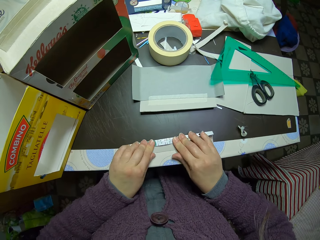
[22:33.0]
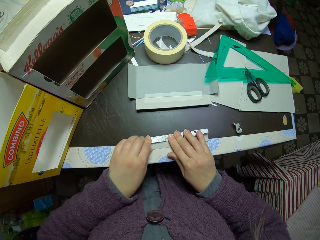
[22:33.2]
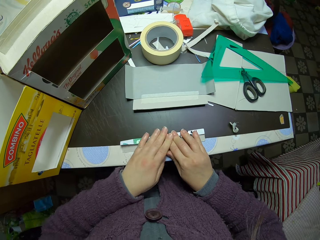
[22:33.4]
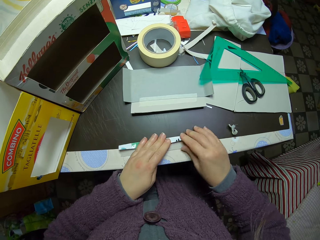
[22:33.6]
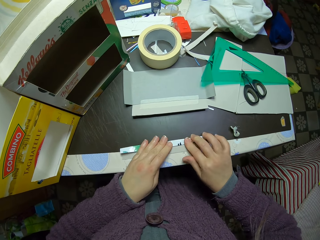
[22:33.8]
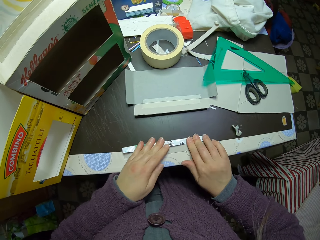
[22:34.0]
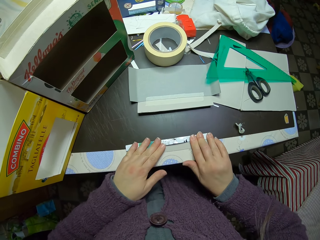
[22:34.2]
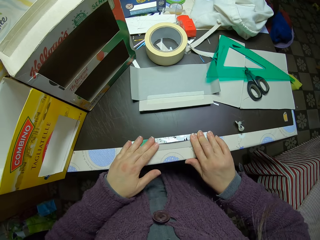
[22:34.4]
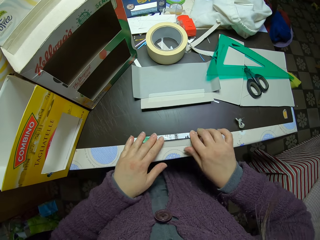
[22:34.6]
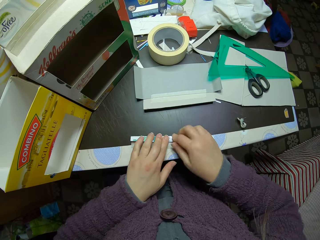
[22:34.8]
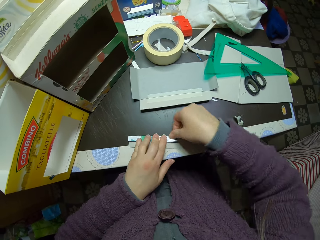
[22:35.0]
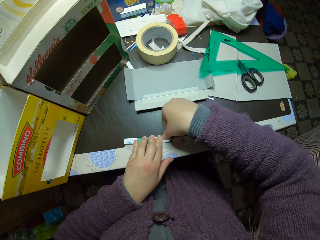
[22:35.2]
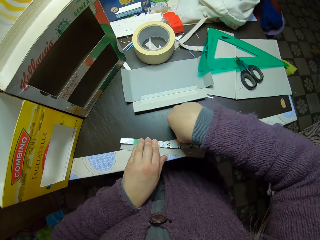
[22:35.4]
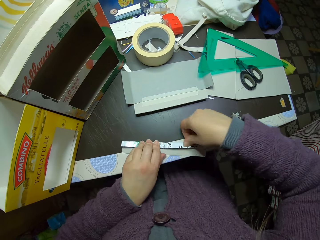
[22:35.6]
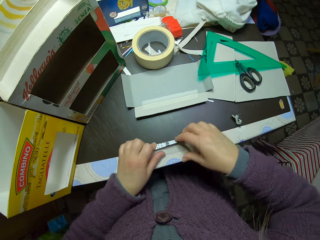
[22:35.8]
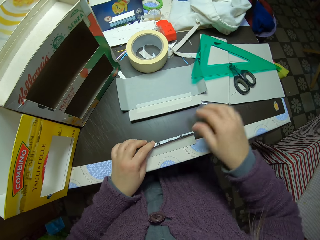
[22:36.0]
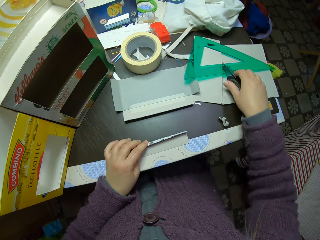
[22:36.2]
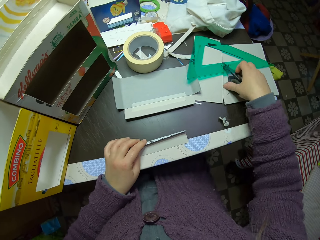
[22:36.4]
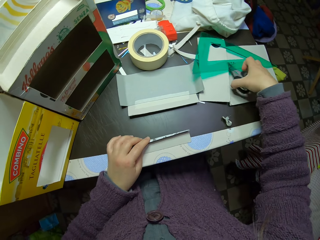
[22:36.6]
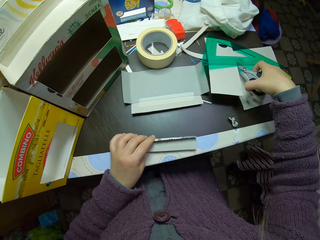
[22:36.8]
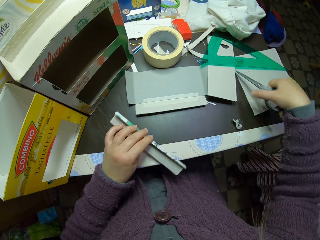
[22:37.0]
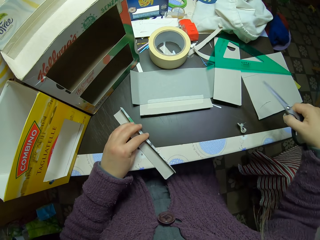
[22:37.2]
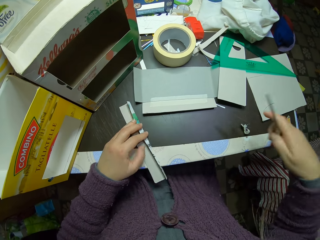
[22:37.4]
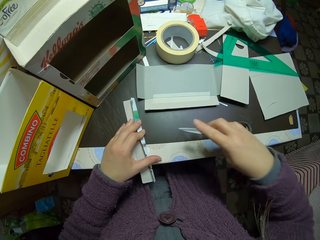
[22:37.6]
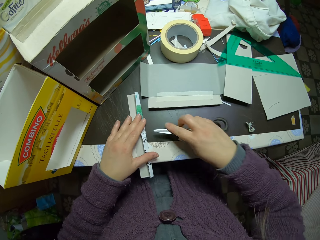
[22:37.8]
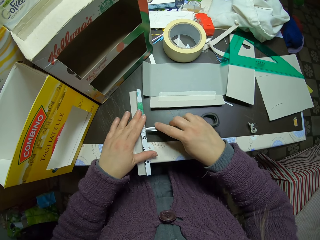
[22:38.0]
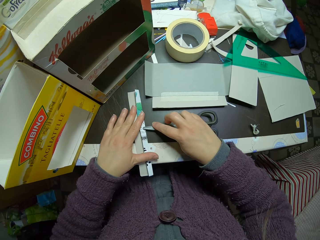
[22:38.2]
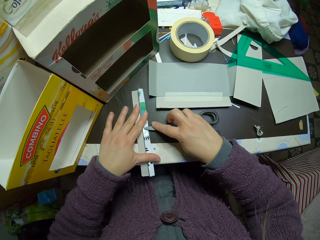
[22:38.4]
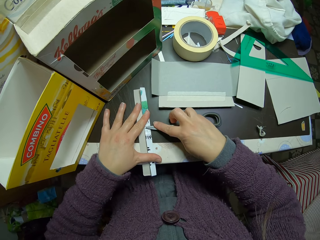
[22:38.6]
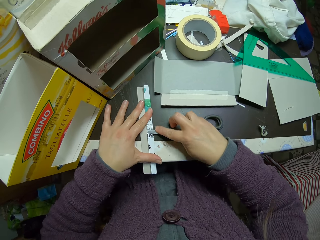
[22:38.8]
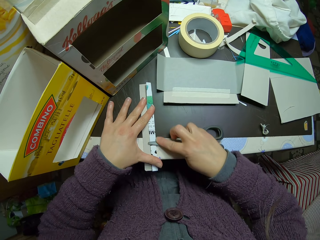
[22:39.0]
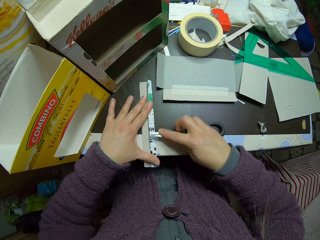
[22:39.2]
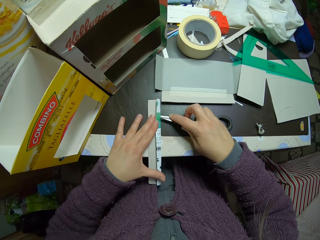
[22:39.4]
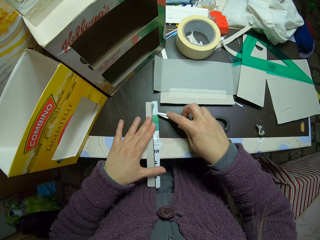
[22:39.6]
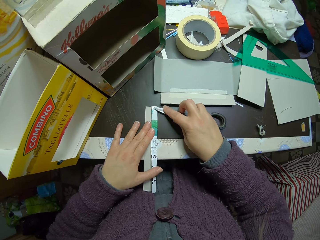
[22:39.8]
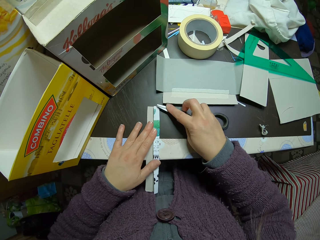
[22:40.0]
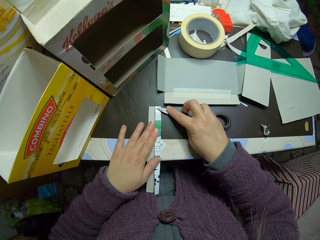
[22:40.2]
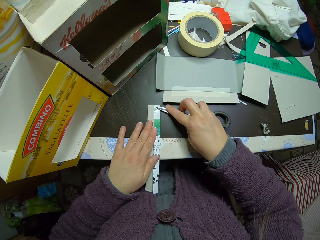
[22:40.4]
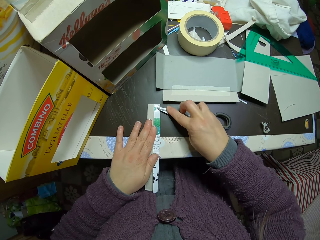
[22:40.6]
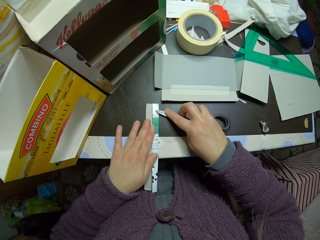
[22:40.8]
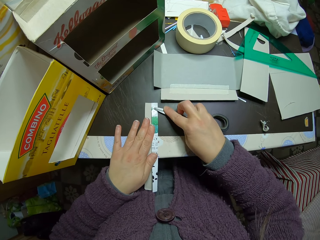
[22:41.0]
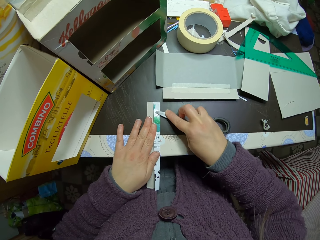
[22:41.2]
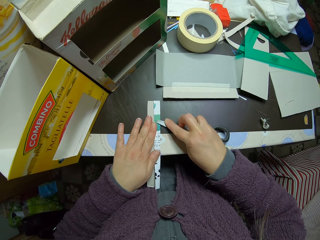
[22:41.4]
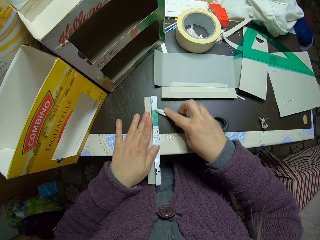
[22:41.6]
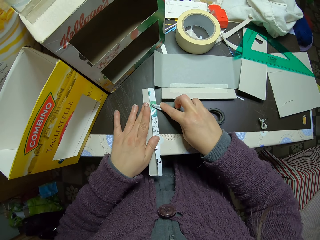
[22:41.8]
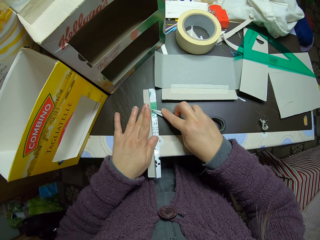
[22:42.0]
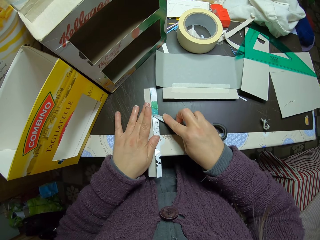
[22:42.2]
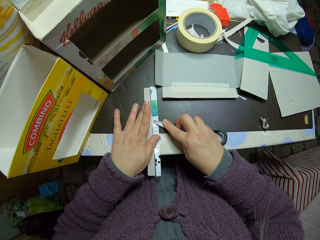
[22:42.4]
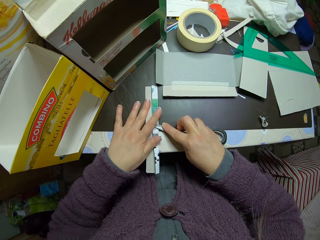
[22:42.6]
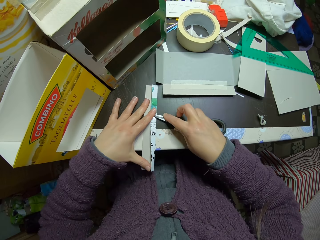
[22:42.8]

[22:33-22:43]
The camera wearer picks up the scissors from the table. He flattens the cardboard piece on the table with the scissors in his right hand. He uses the scissors to align the card paper.

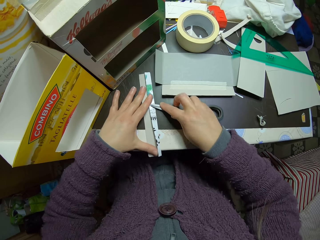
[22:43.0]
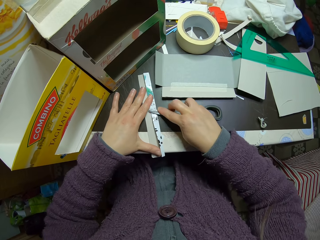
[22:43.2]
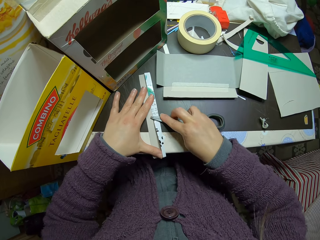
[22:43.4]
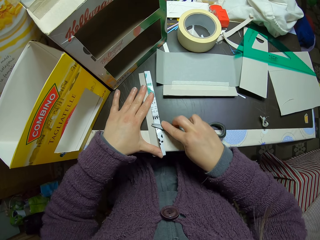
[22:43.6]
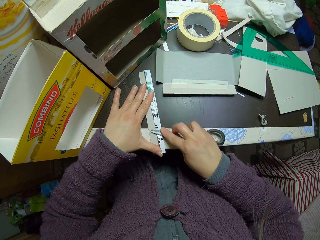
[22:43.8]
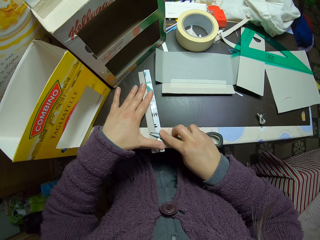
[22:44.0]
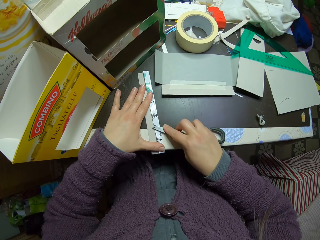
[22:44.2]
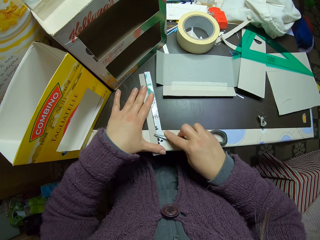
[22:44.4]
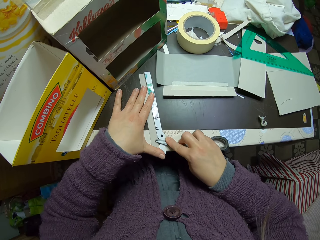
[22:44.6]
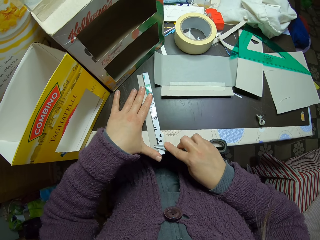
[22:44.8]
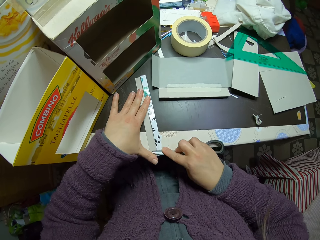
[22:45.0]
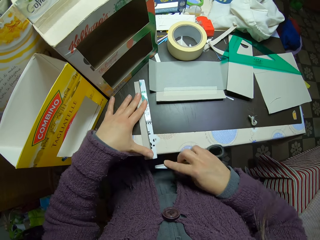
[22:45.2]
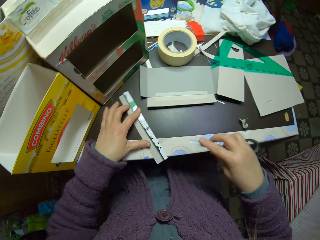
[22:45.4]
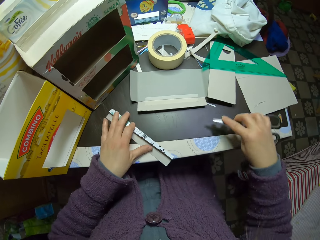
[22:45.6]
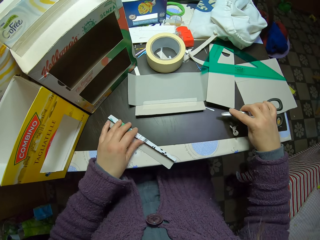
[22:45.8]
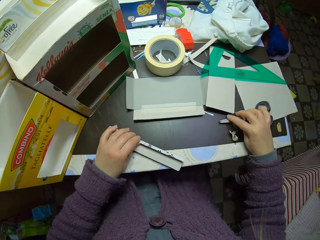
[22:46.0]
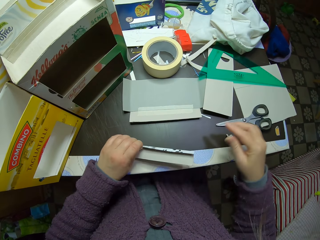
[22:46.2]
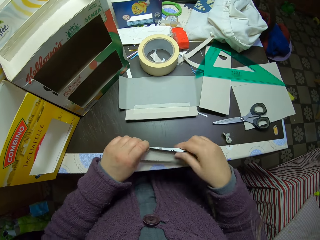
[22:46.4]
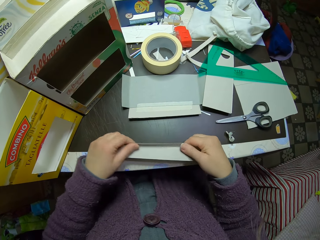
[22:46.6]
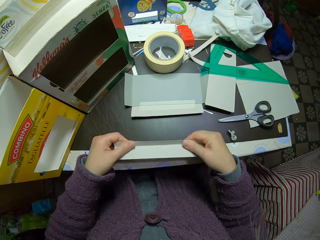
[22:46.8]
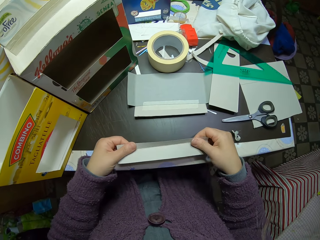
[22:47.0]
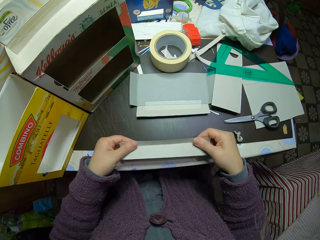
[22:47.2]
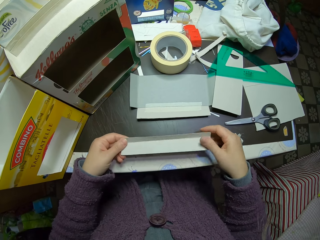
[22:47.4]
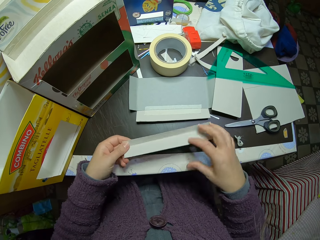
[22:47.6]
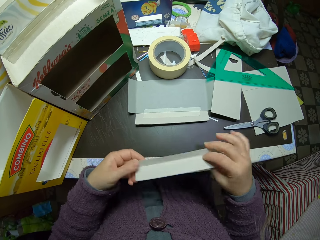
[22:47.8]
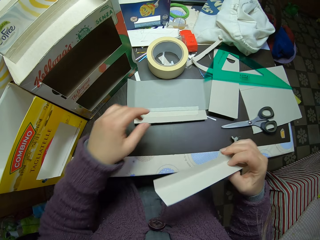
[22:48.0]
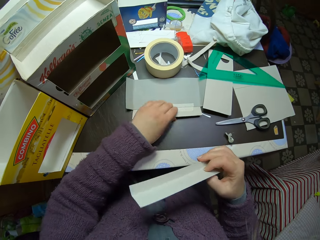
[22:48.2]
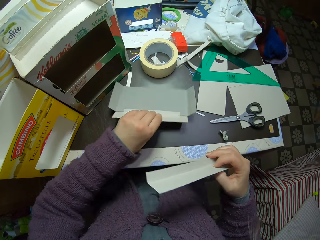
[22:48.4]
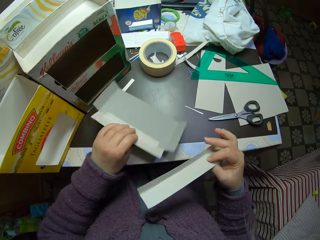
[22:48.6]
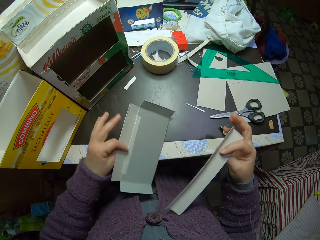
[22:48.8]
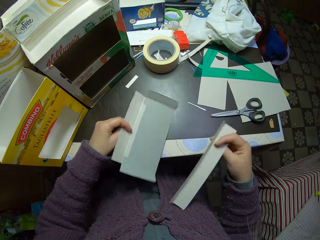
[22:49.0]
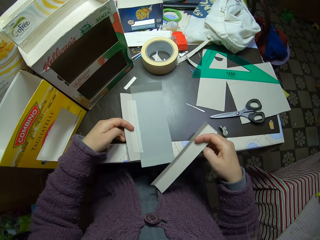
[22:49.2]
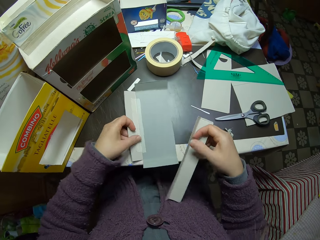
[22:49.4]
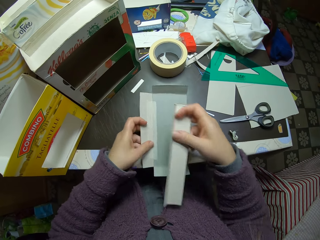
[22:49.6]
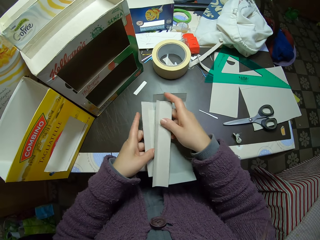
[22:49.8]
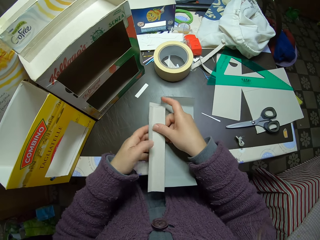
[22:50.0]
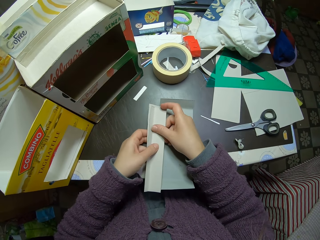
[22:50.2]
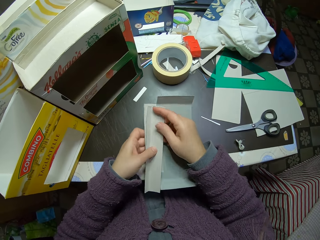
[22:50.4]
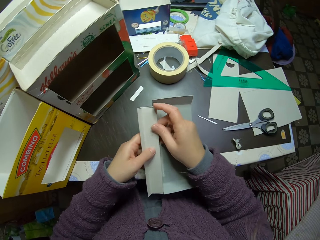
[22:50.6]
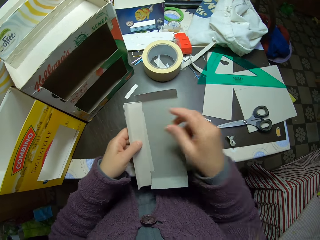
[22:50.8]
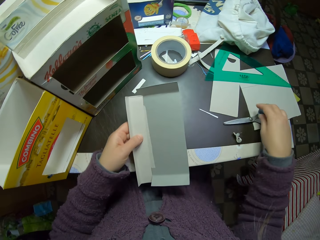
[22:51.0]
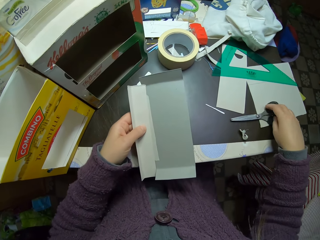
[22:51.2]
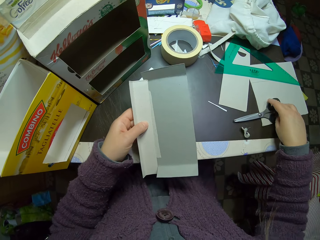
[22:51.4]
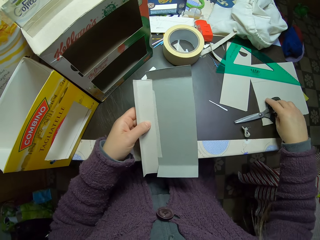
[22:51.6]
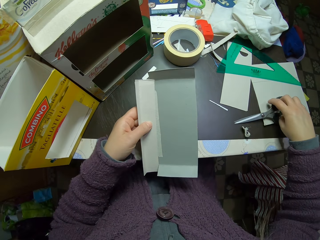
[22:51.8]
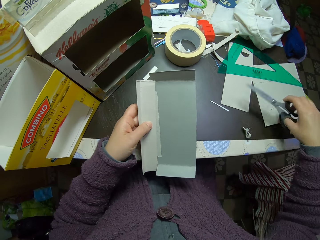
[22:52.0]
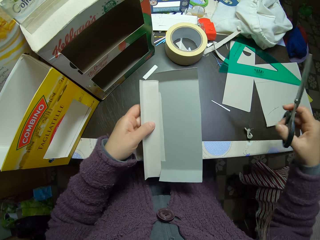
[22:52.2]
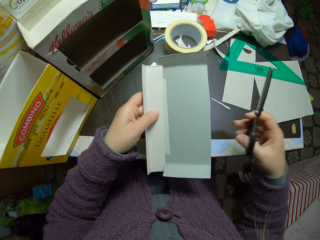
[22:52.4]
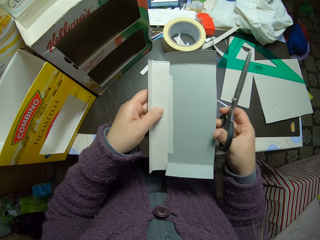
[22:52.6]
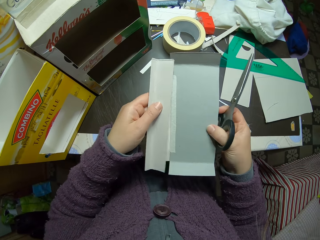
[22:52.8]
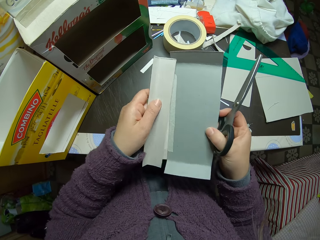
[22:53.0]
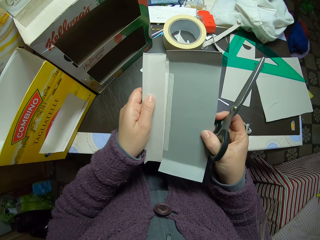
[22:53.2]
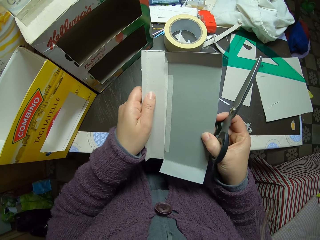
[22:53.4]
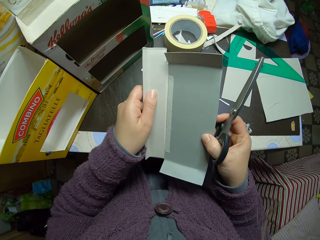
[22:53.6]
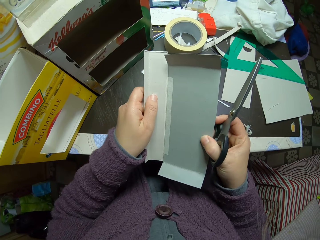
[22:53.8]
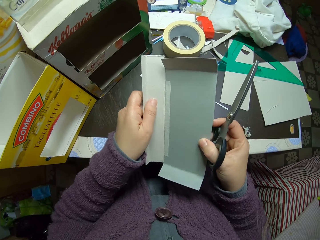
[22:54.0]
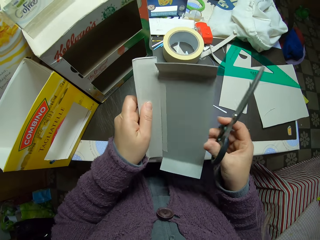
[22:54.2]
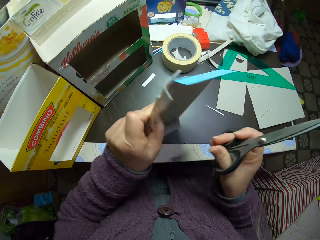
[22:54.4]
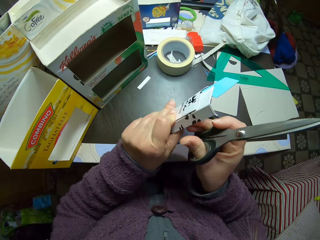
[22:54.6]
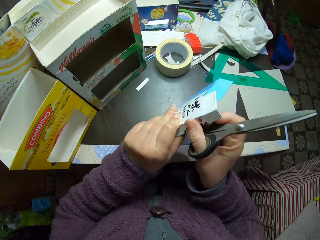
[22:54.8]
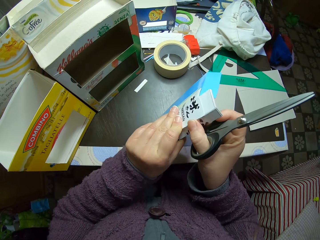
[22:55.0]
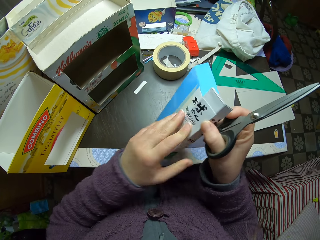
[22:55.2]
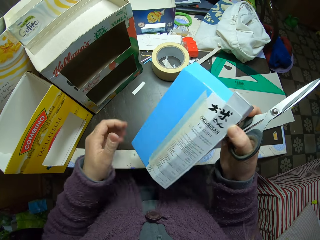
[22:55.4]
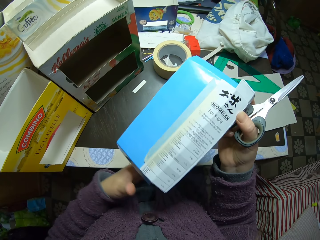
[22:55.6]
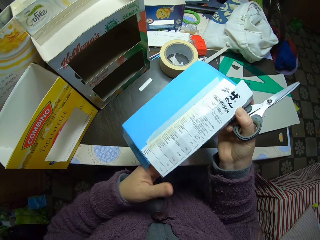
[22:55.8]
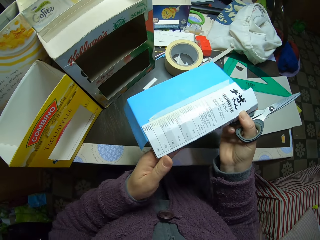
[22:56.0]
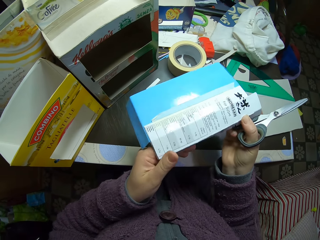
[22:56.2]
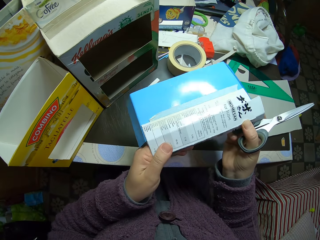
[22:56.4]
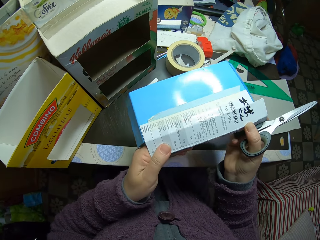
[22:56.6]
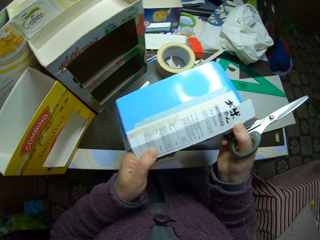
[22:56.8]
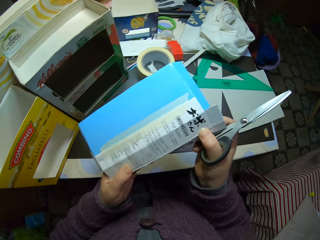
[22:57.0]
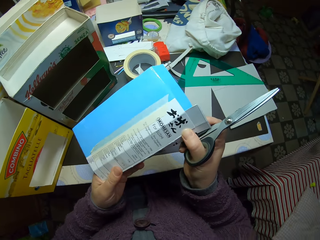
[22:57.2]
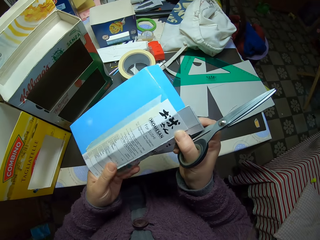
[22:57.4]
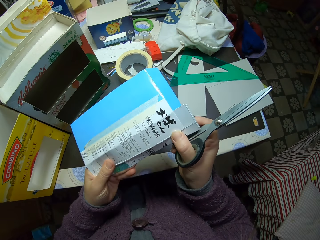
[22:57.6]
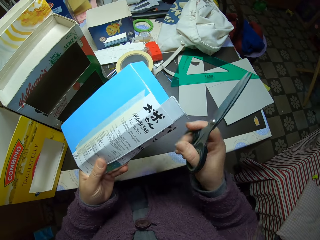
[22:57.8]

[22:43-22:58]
The camera wearer drops the pair of scissors on the table. They open the folded paper. They pick another piece of paper or paperboard from the table. They place the pieces of paper together. They fix the paperboards together. They pick the pair of scissors from the table. They examine the pieces of paper.
